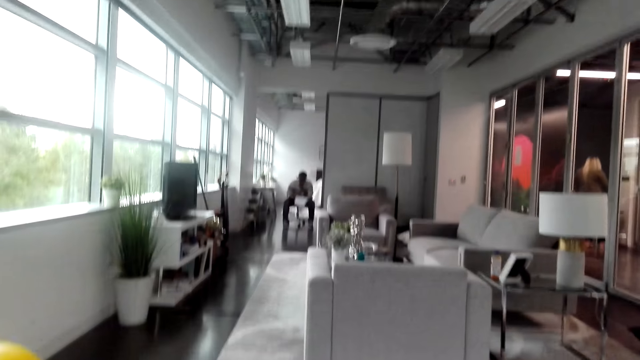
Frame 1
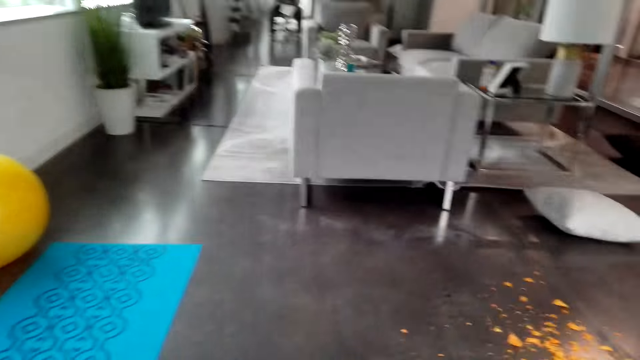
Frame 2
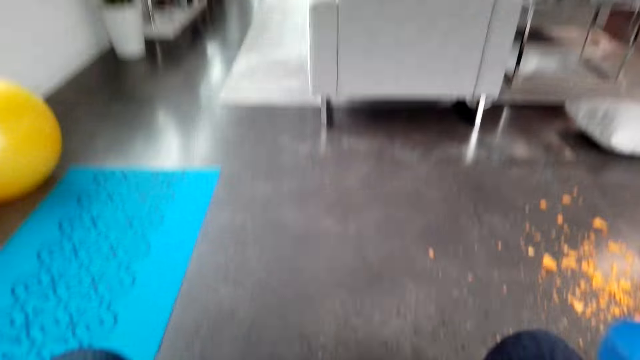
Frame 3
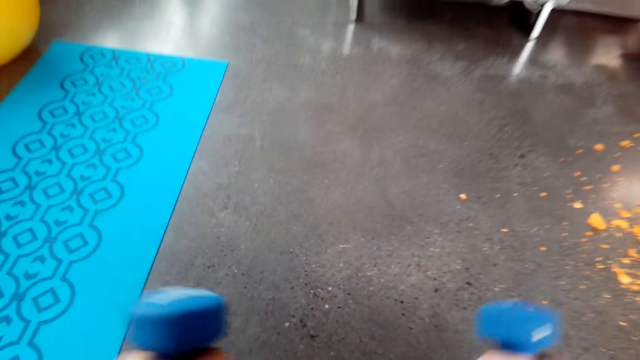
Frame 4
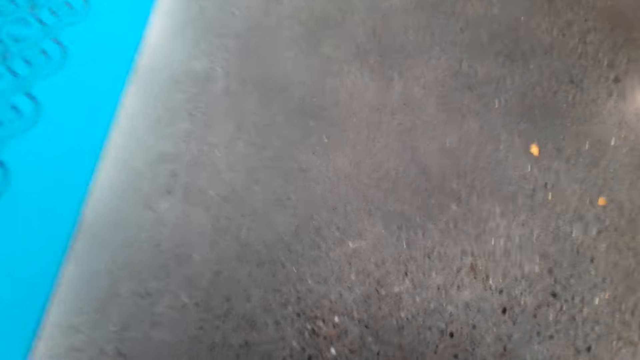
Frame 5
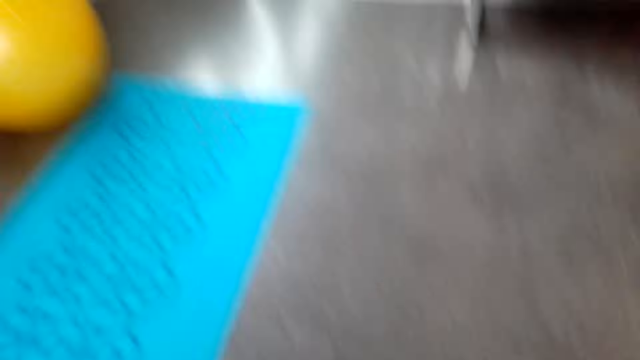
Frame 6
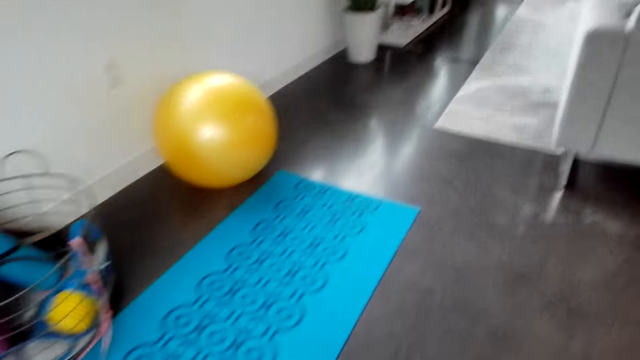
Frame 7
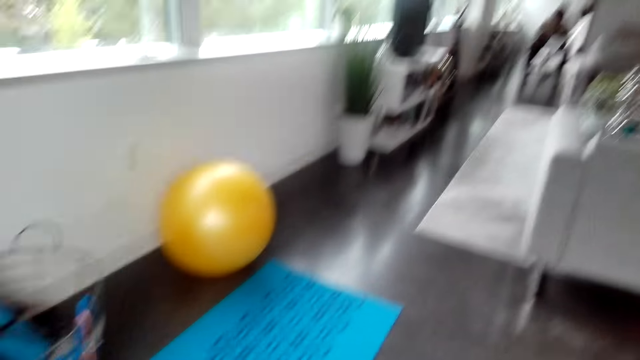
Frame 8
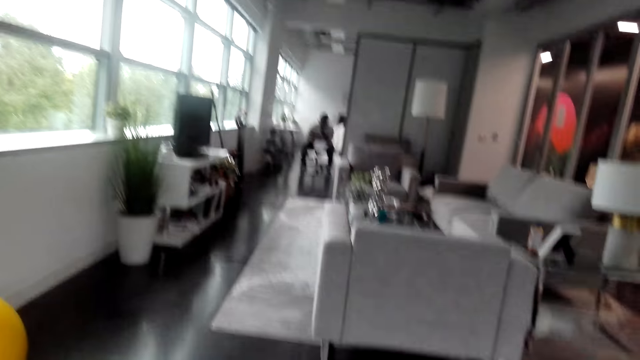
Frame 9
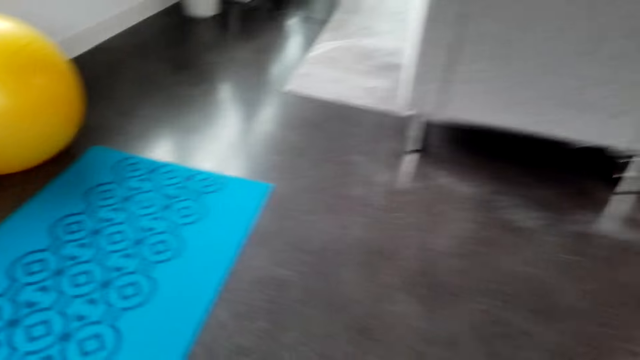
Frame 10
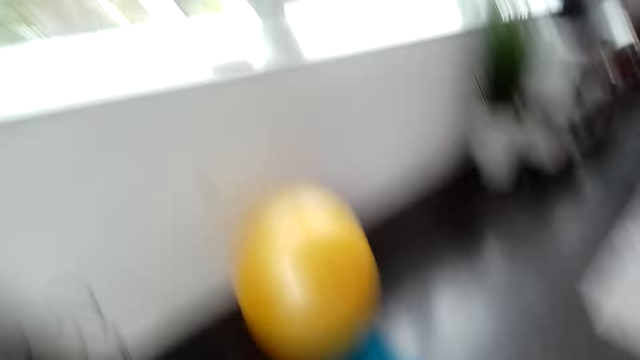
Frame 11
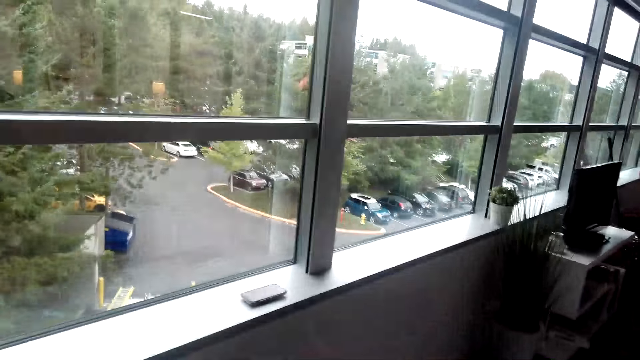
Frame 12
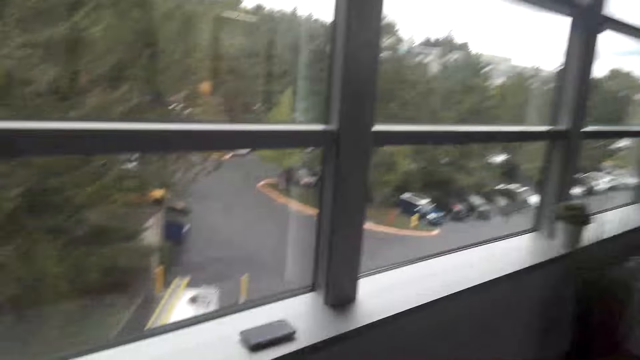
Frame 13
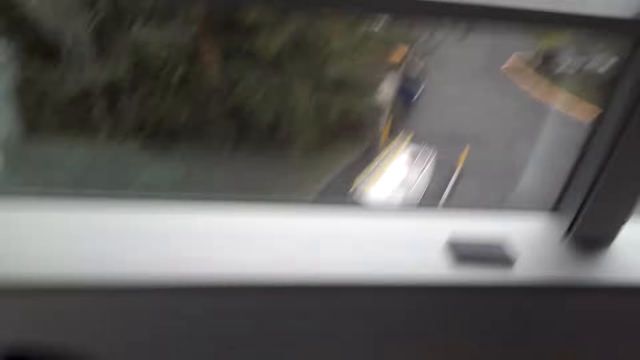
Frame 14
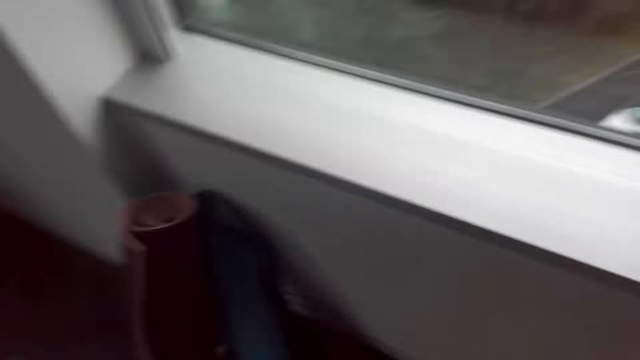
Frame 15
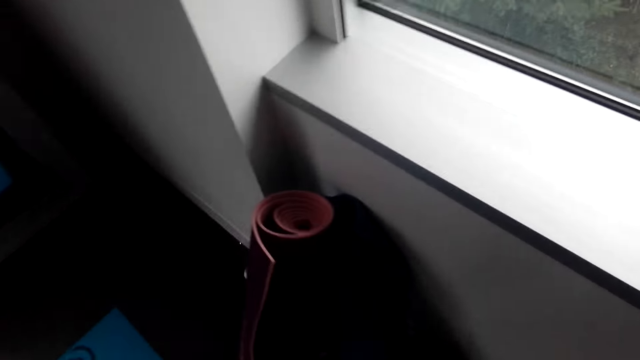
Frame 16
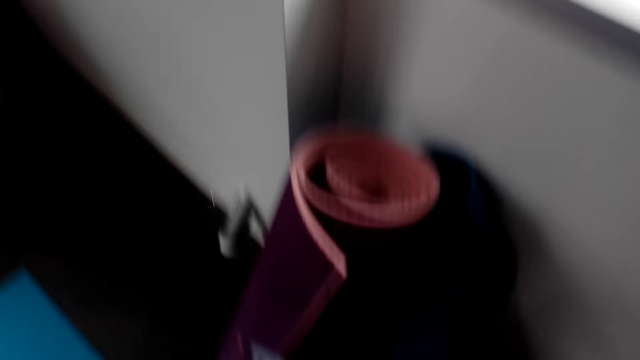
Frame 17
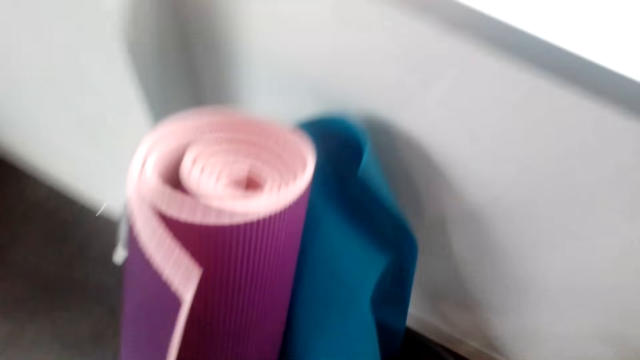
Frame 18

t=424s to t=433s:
The camera wearer drops the dumbbells. They move around the room.

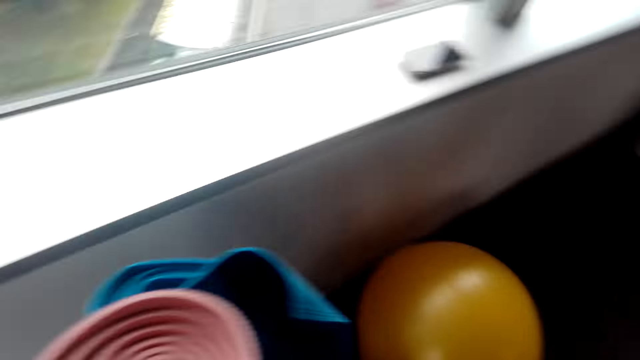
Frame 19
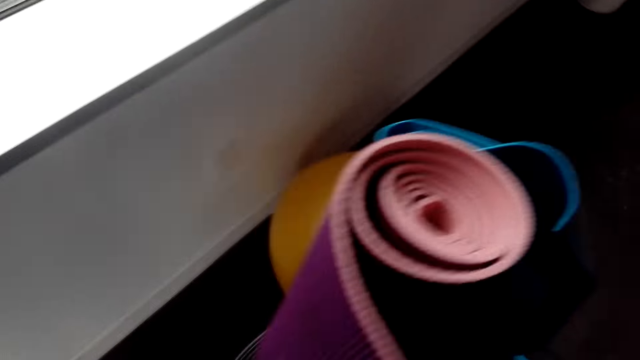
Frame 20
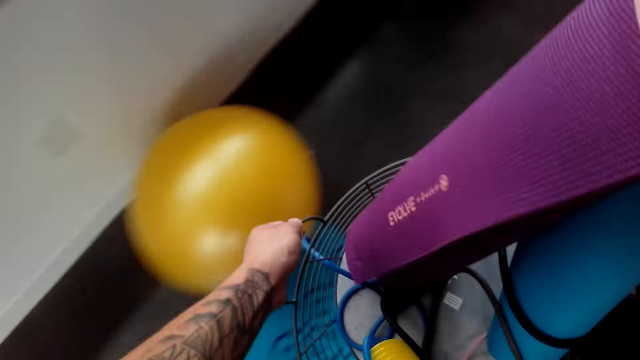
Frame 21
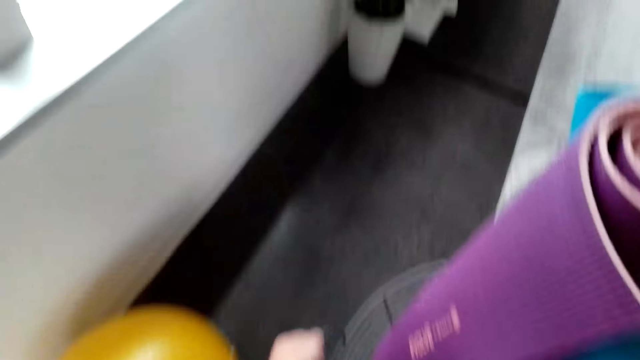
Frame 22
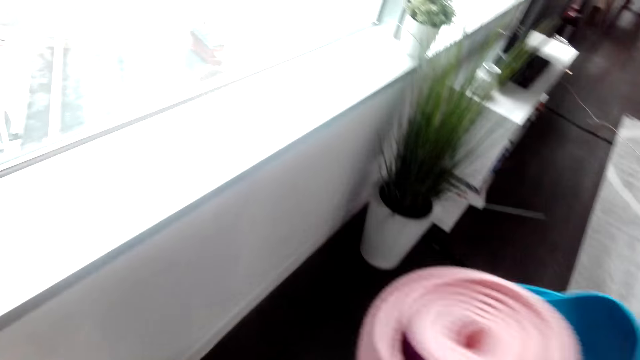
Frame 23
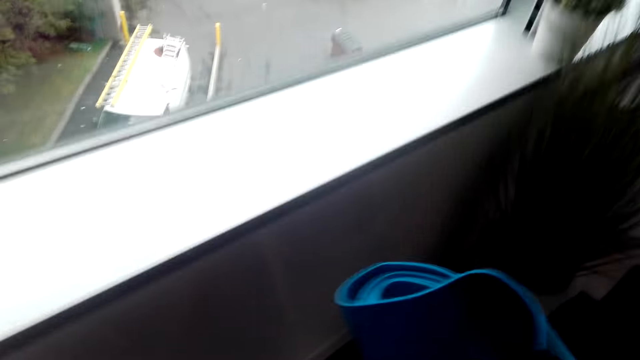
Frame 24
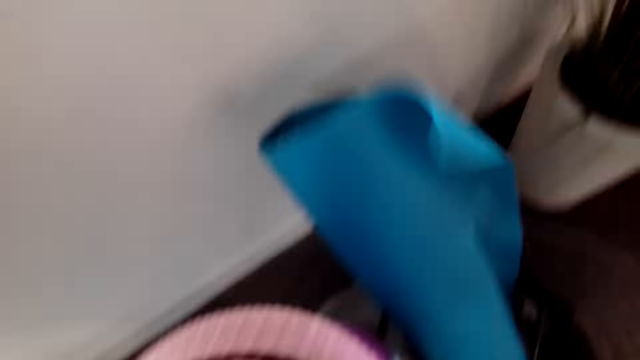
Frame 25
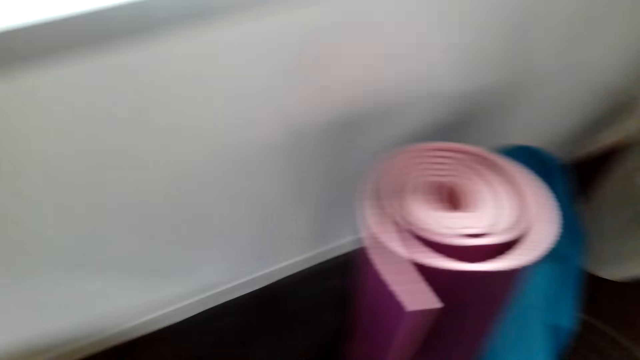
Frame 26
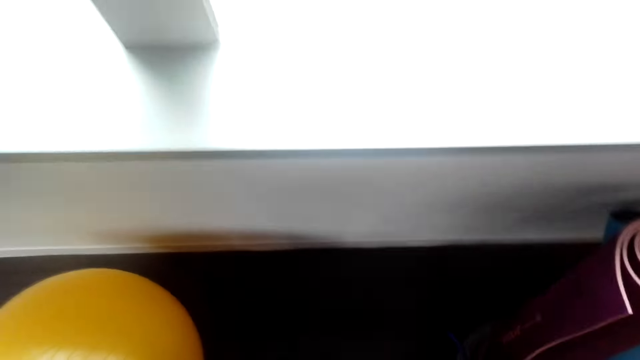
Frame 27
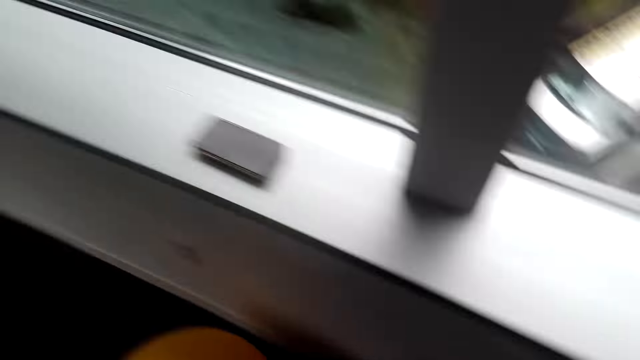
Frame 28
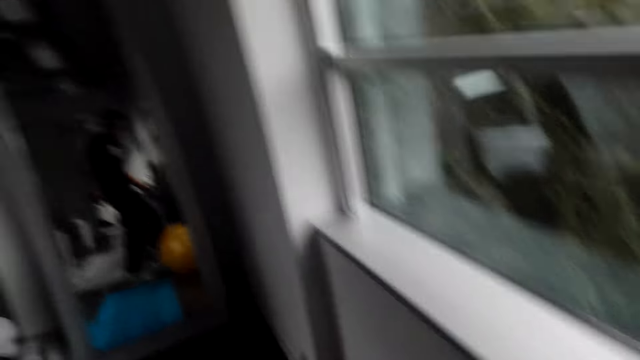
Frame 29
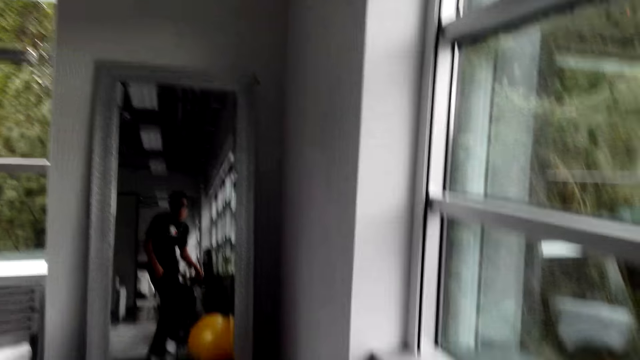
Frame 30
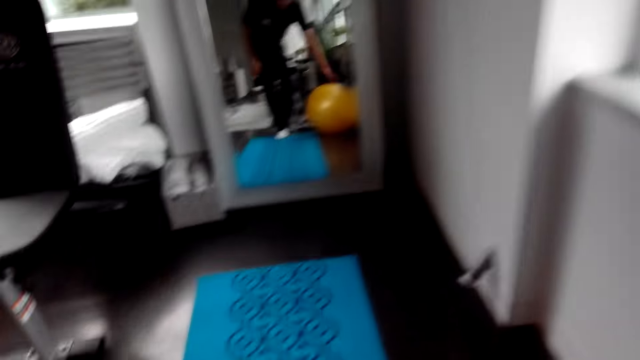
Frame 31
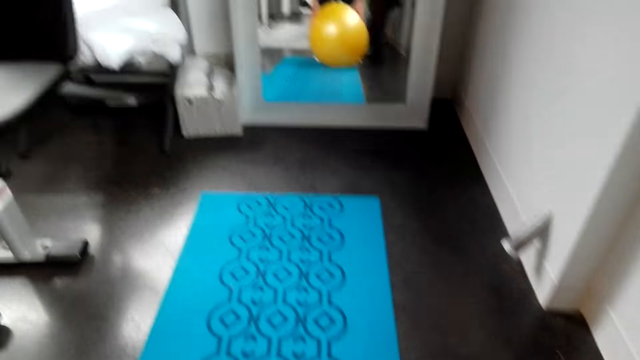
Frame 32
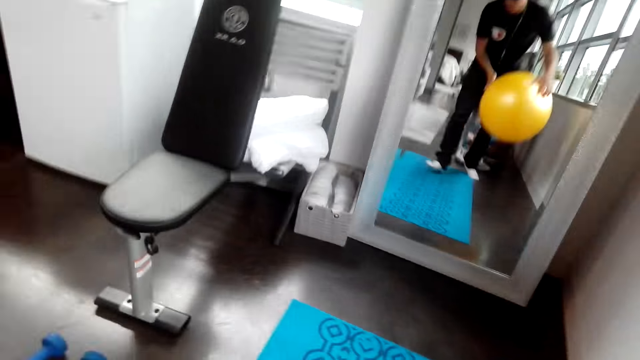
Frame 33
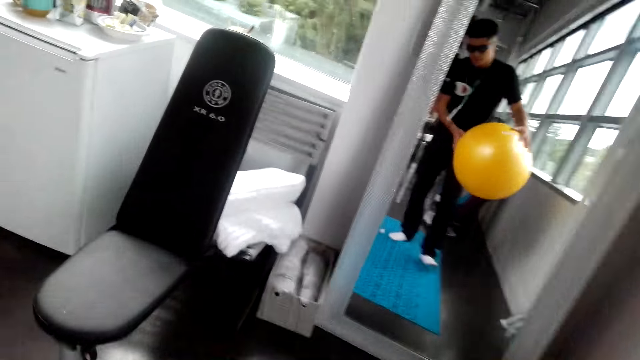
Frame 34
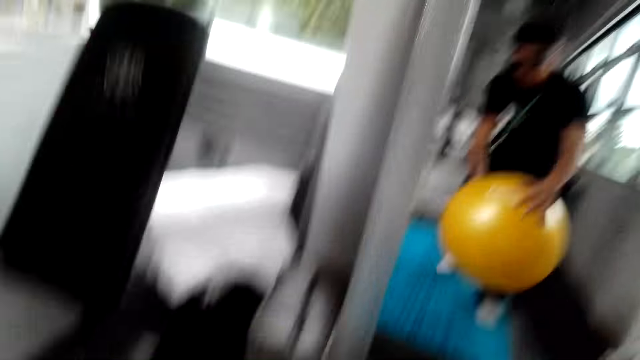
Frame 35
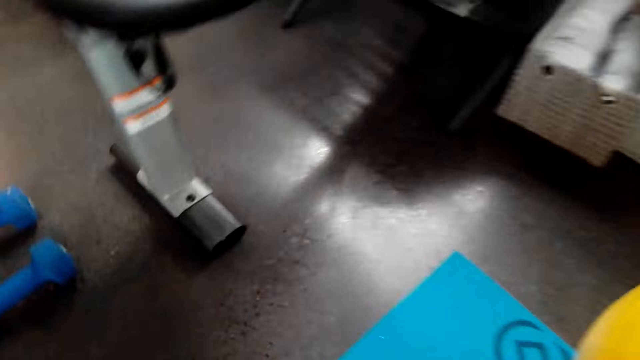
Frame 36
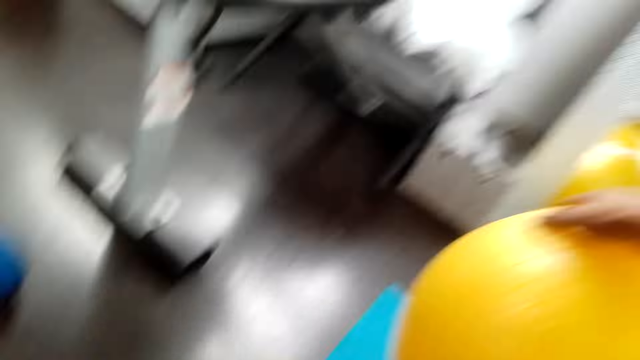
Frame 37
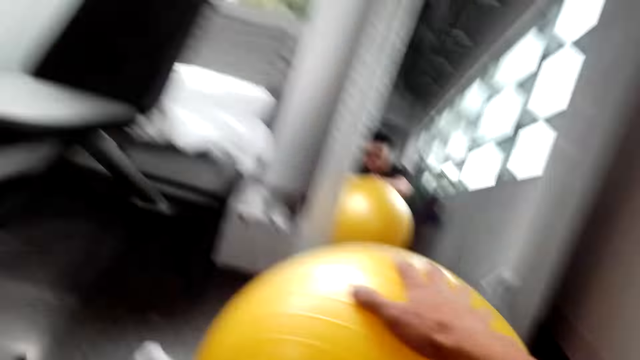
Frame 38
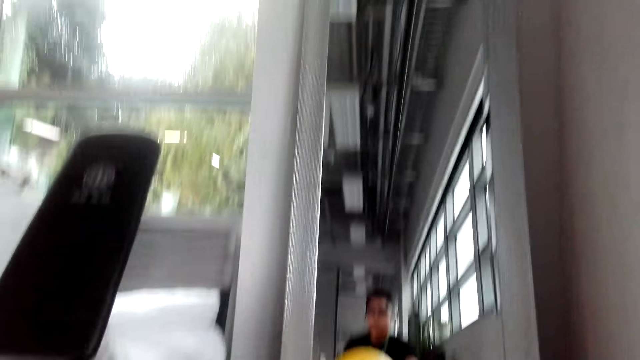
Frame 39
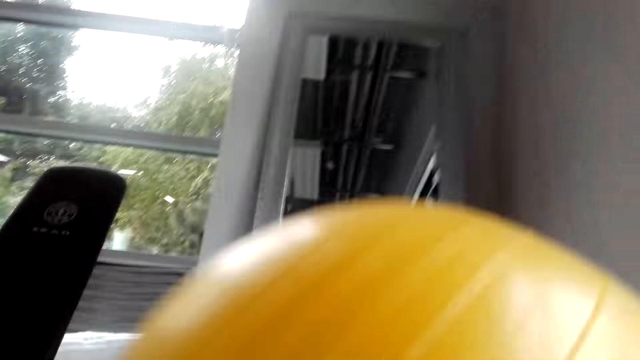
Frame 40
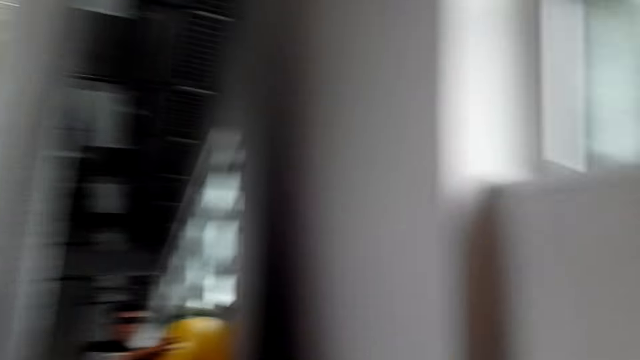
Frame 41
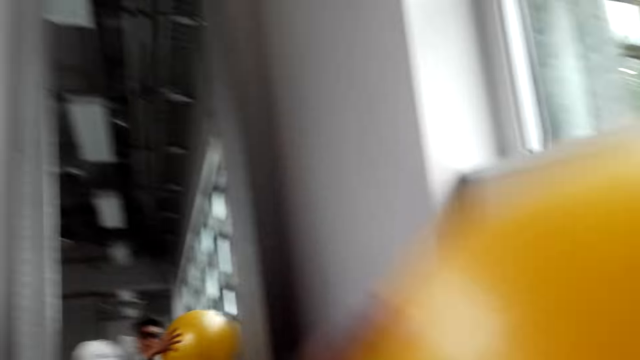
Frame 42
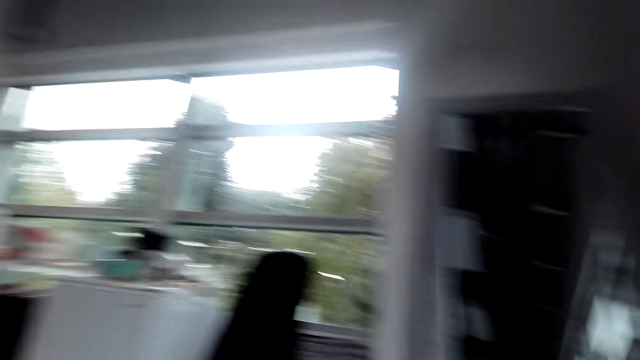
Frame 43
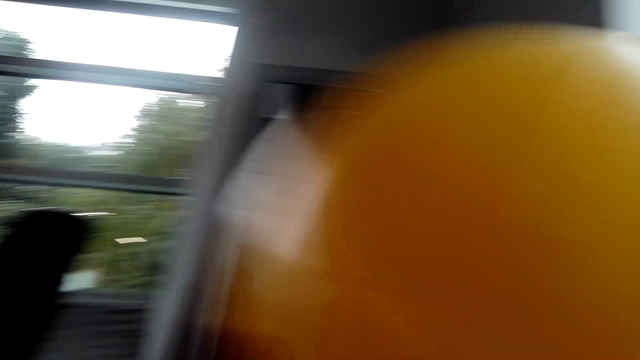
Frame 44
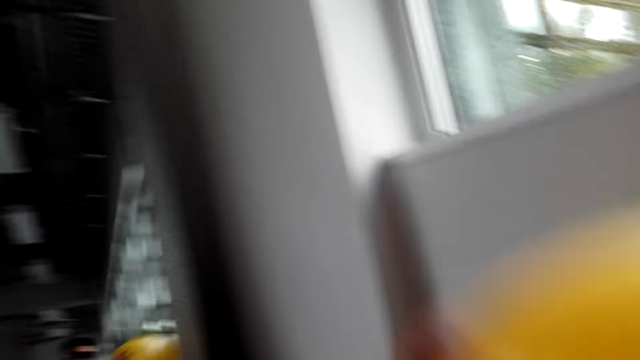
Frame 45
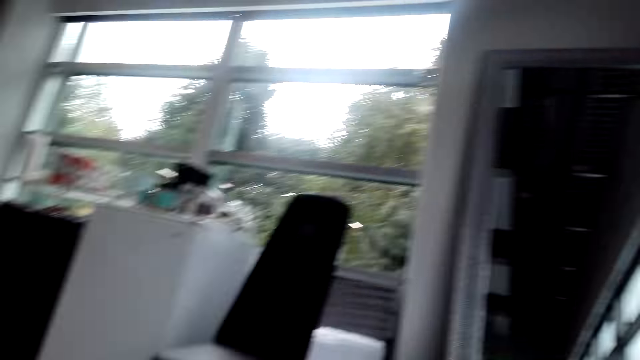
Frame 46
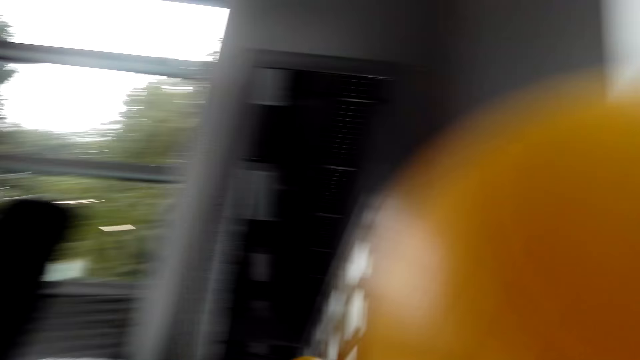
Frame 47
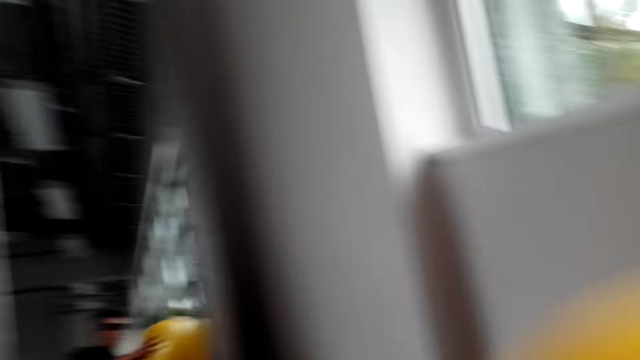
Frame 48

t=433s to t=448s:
The camera wearer carries mats. They pick up something. They drop the mats. They return something. They look around. They pick up a gym ball. They exercise in the room.
